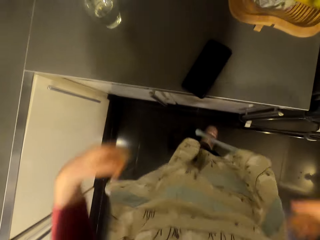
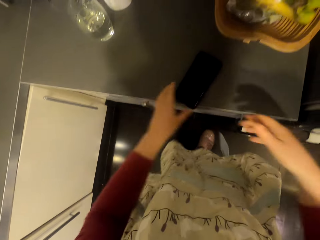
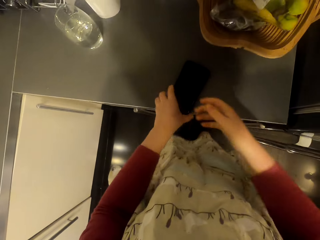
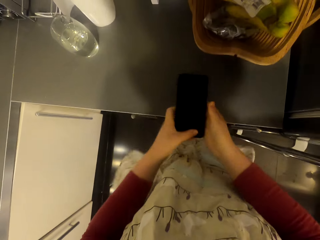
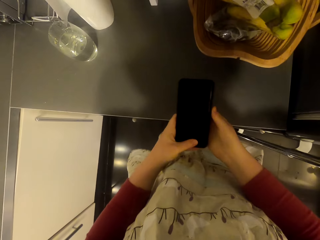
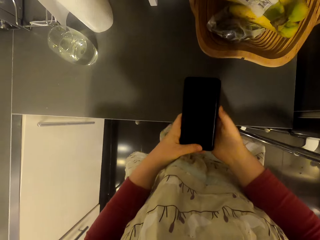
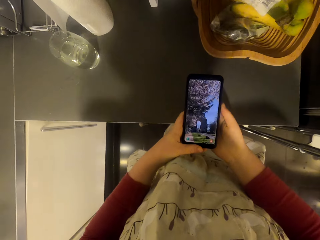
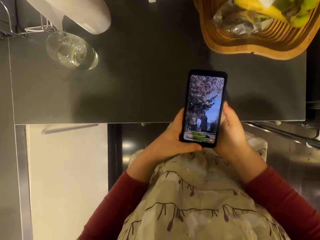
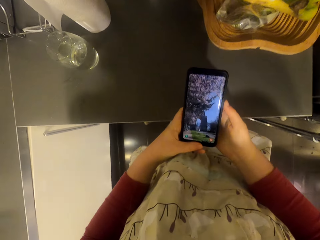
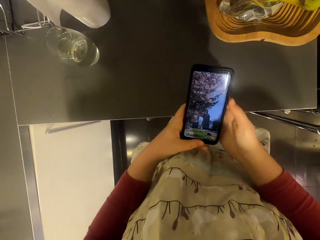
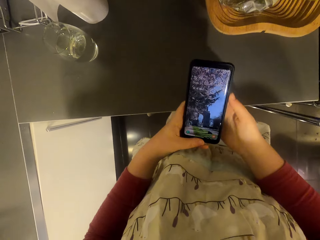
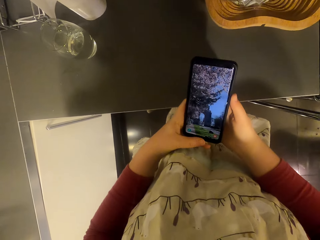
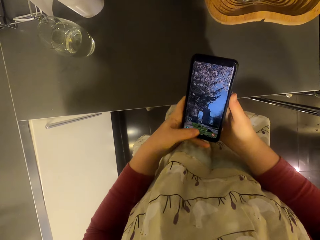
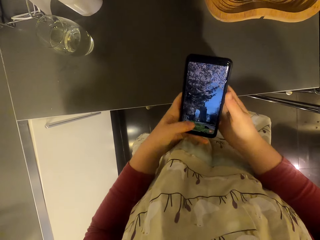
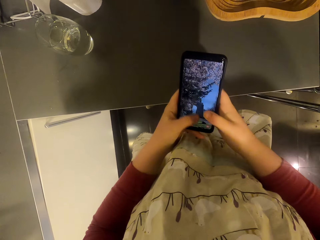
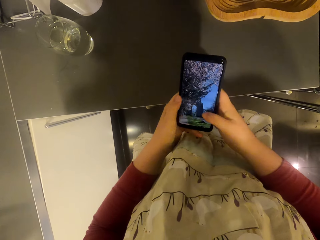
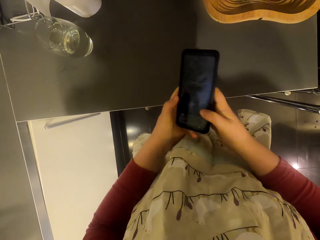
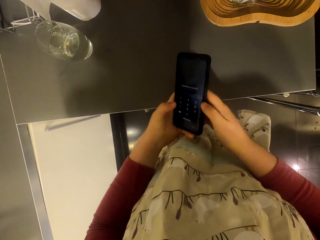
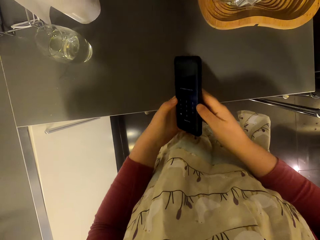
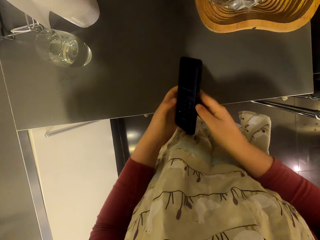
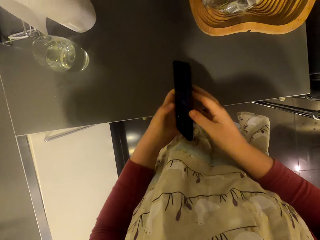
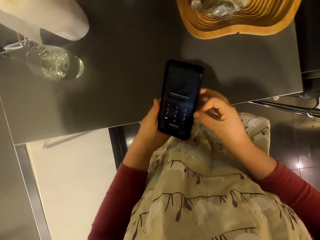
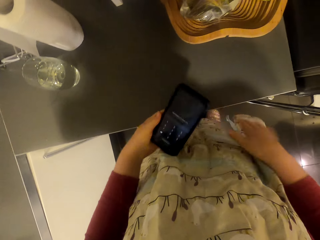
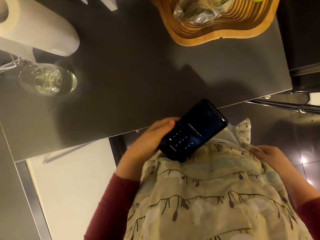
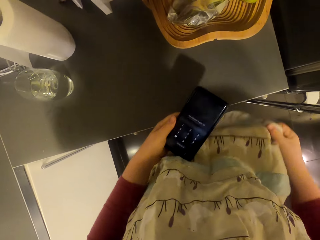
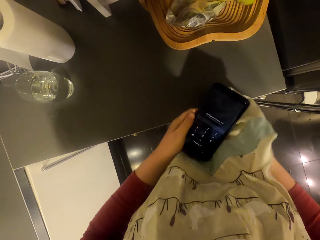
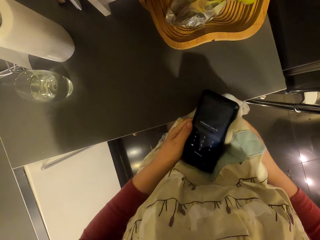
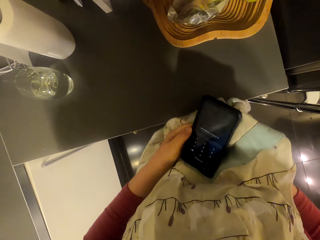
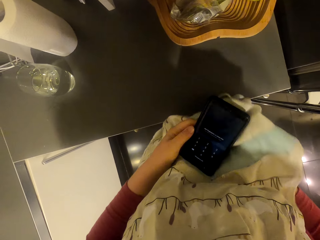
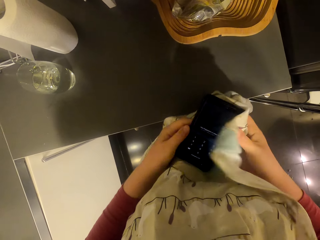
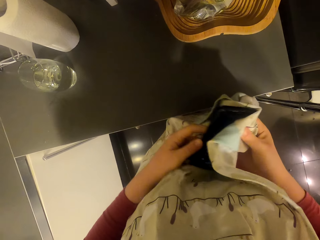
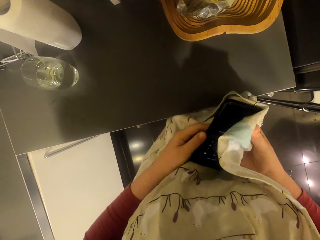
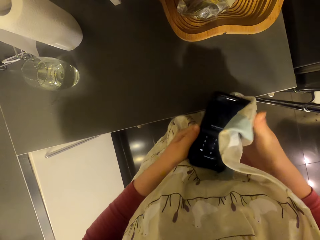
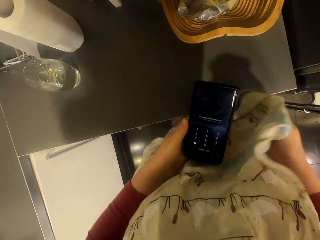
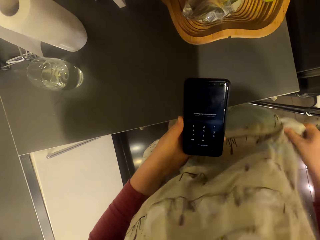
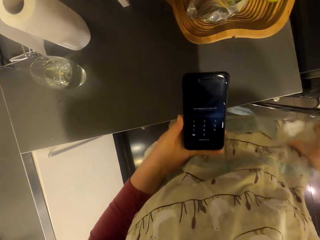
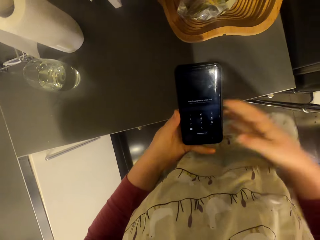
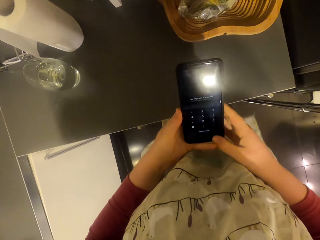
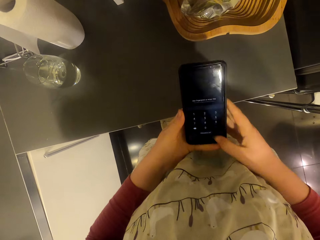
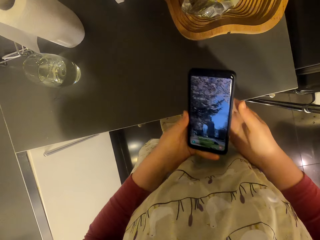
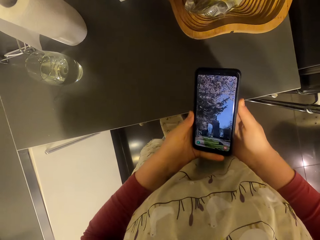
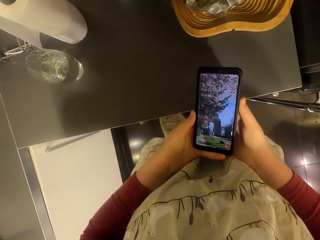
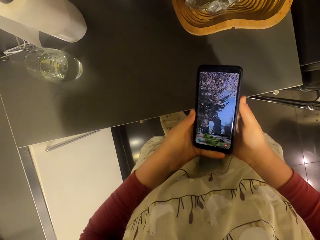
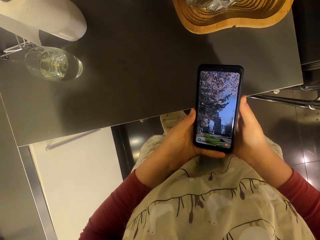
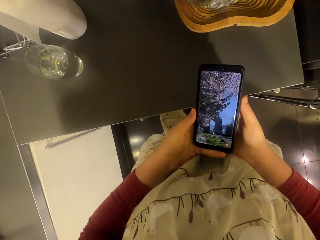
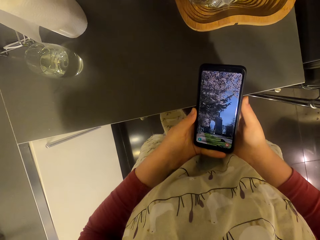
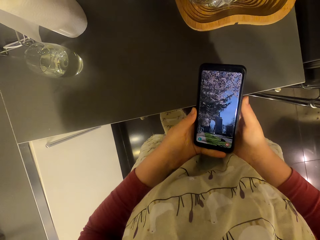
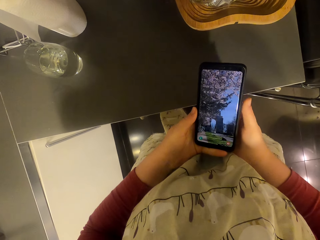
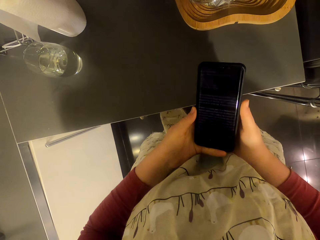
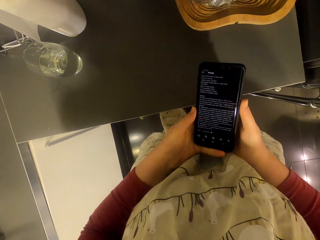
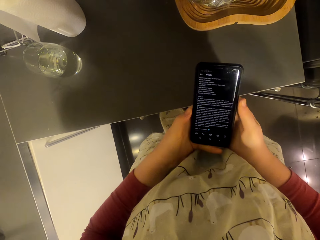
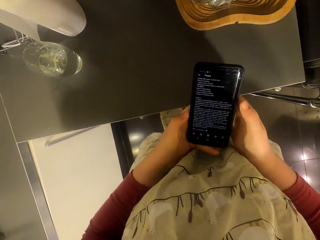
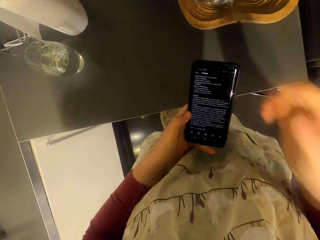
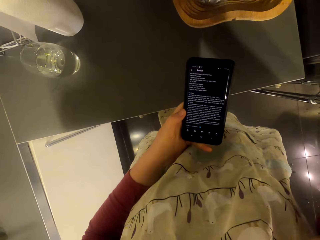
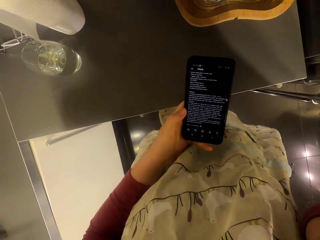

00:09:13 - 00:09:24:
The camera wearer puts on the apron. They pick up the phone. They operate the phone. They wipe the phone with the cooking apron. They operate the phone.

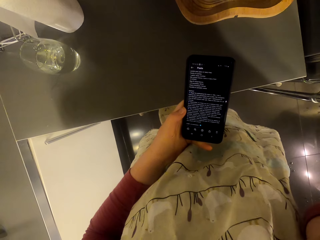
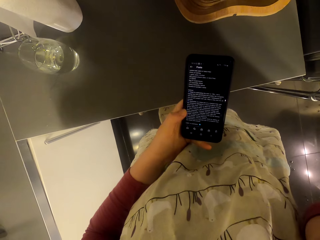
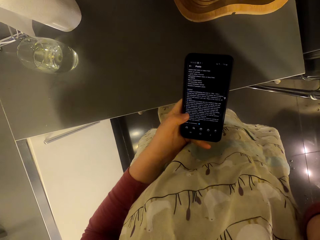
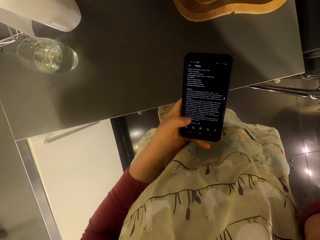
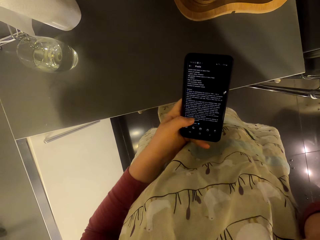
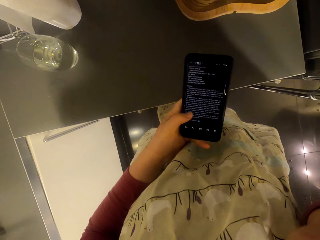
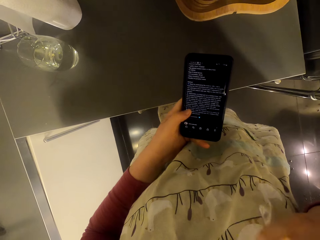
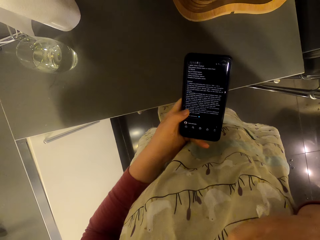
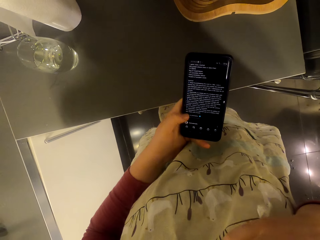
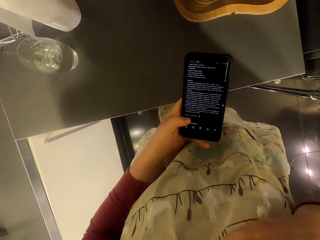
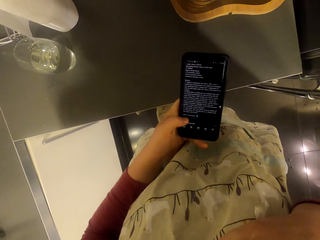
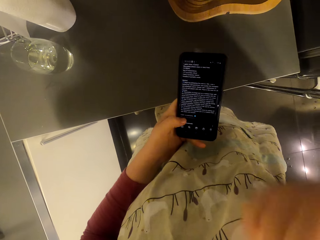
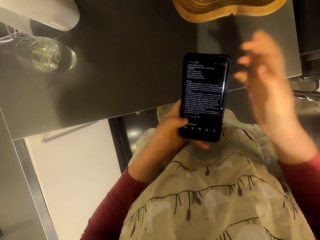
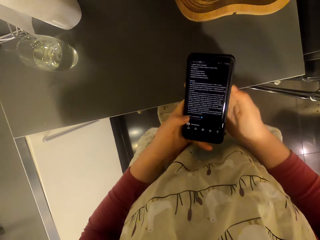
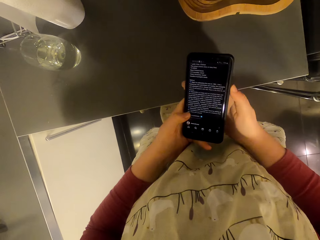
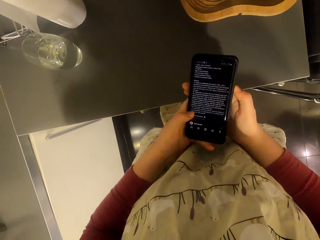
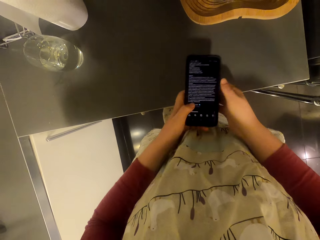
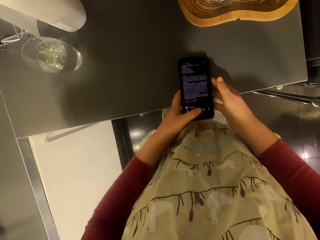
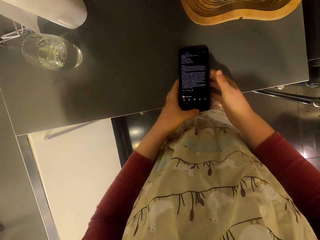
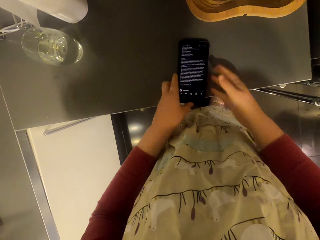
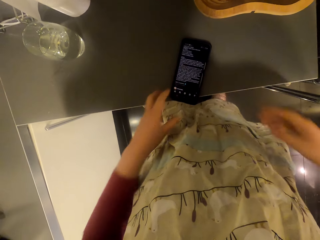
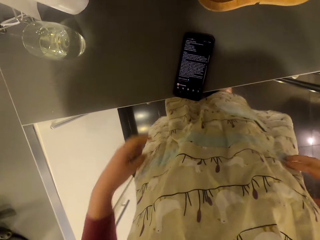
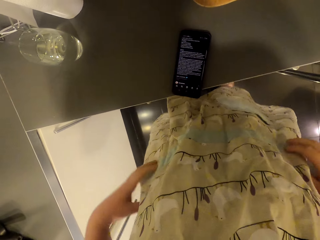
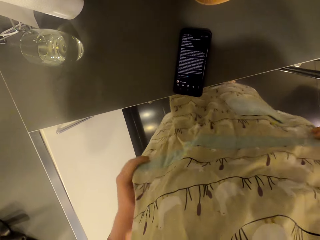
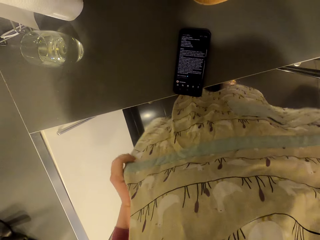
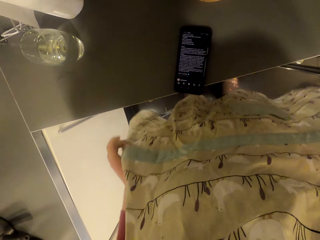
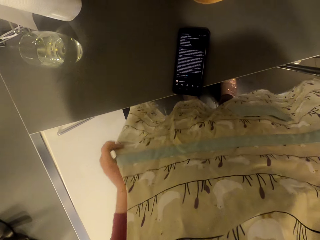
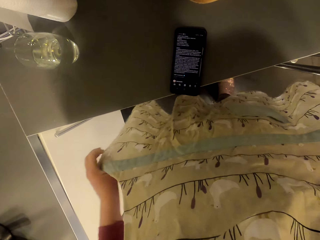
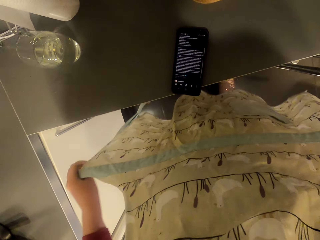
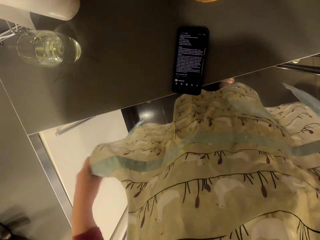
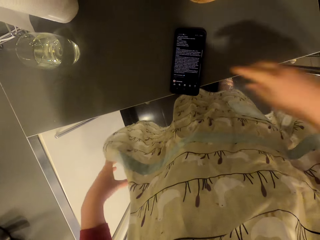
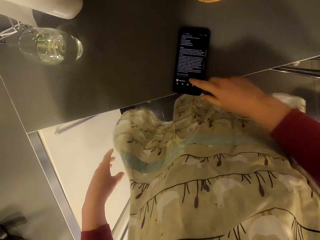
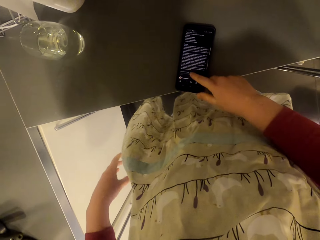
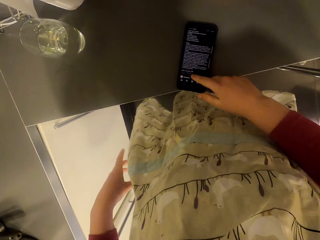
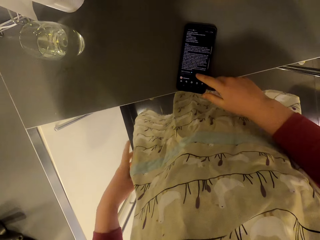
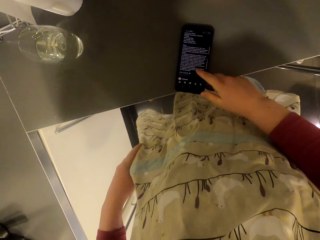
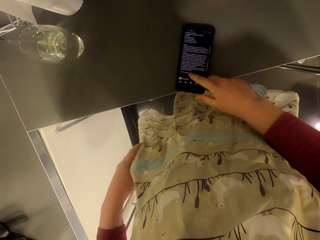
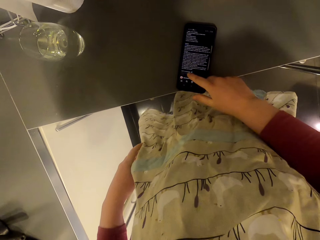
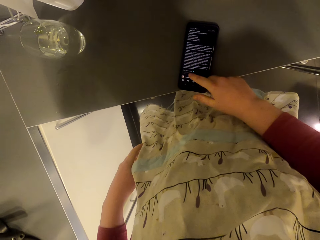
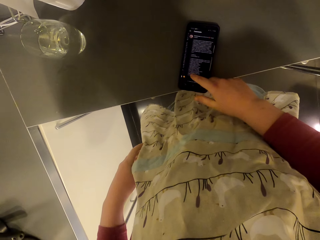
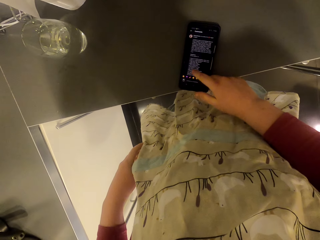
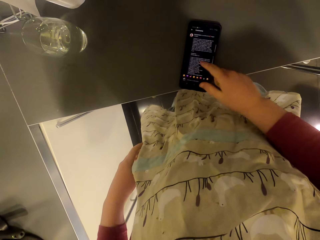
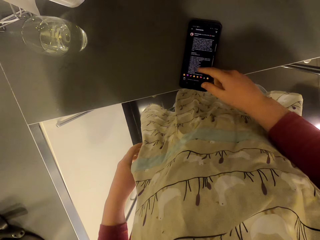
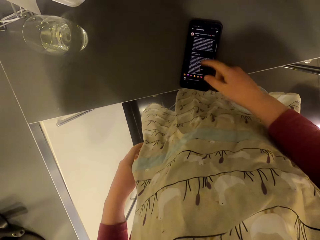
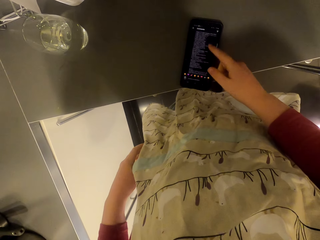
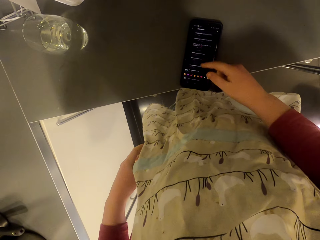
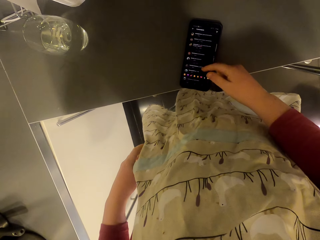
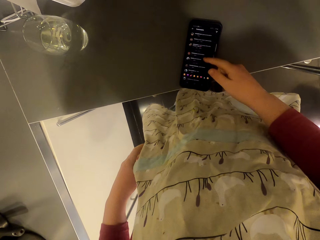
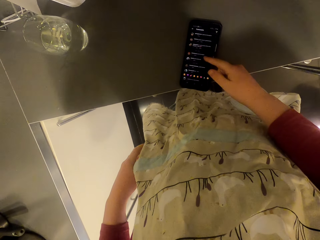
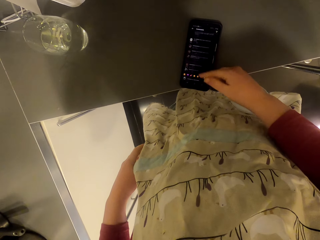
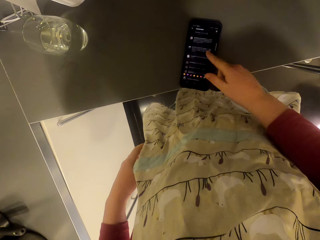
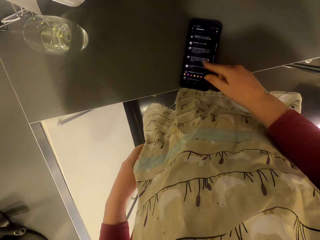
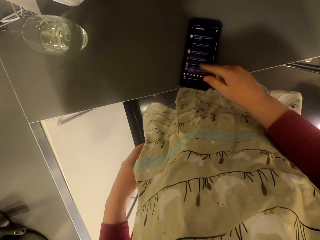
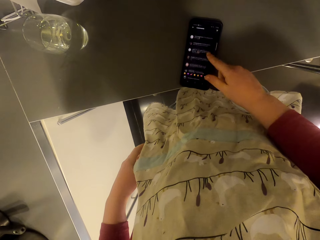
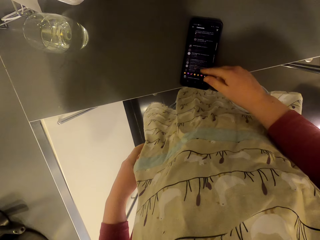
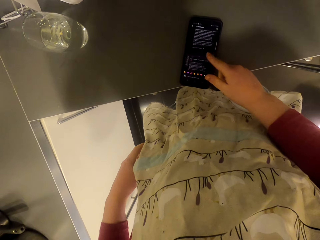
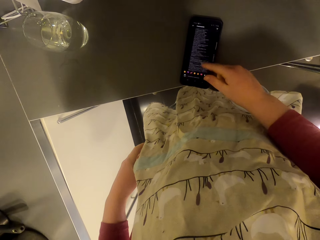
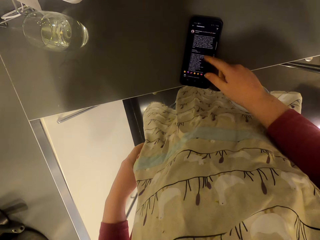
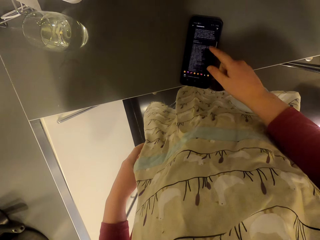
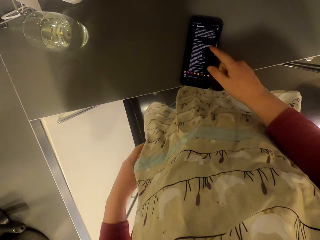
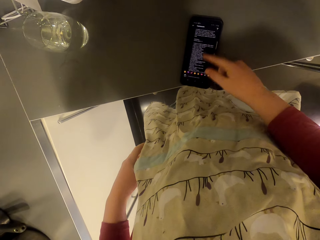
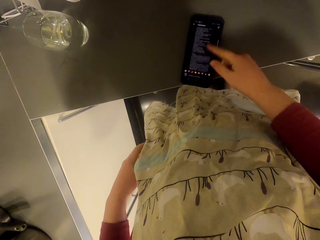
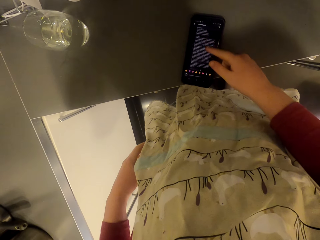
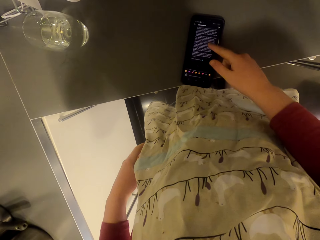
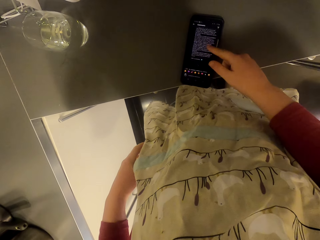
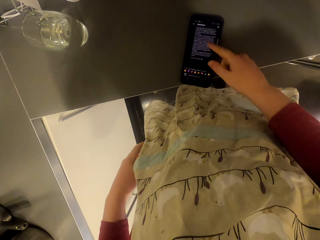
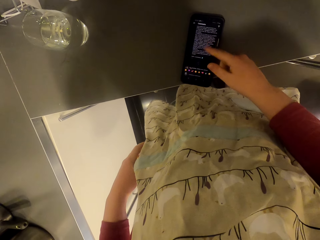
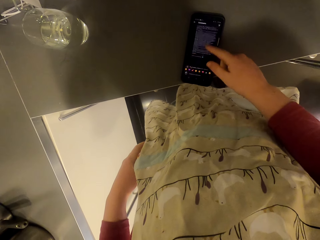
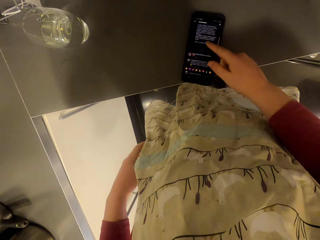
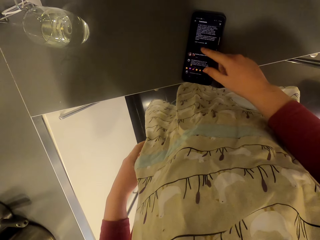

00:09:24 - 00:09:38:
The camera wearer touches something. They put down the phone. They adjust the cooking apron. They operate the phone. They scroll the phone.
